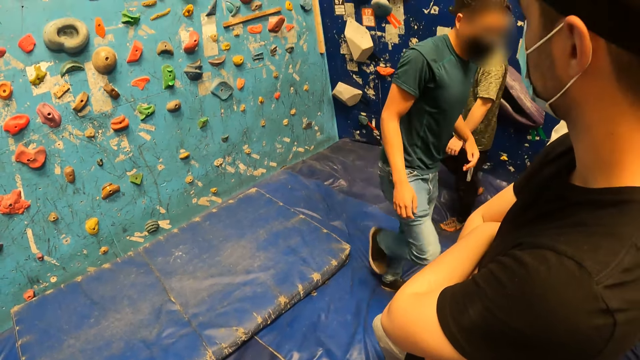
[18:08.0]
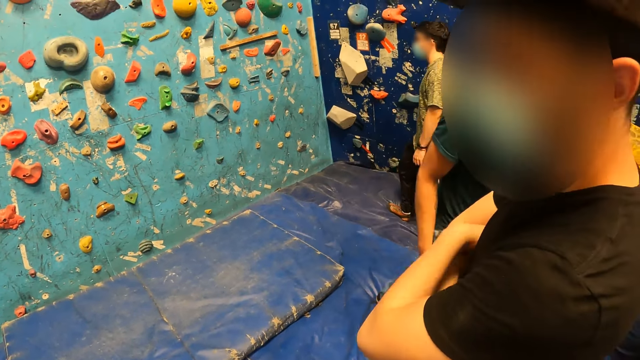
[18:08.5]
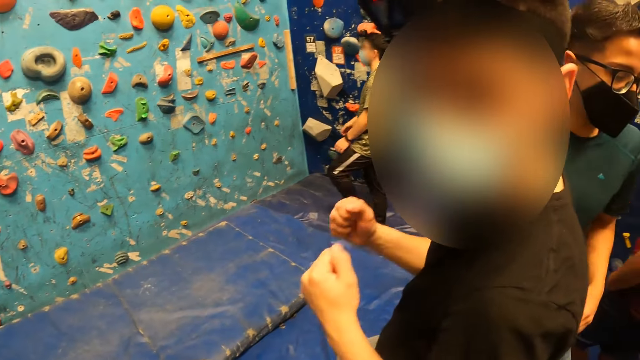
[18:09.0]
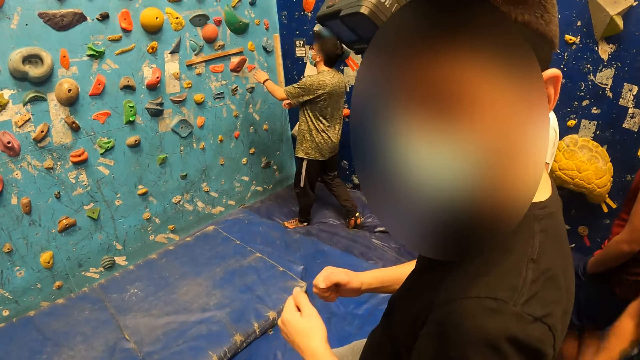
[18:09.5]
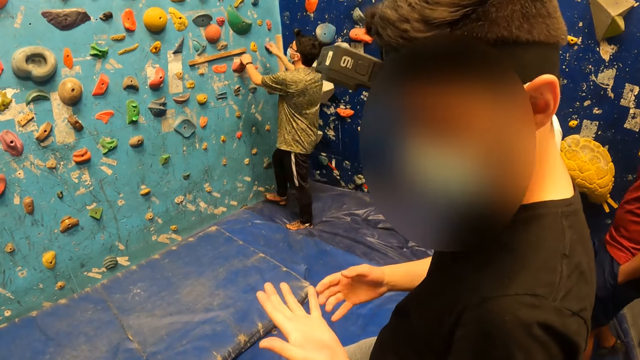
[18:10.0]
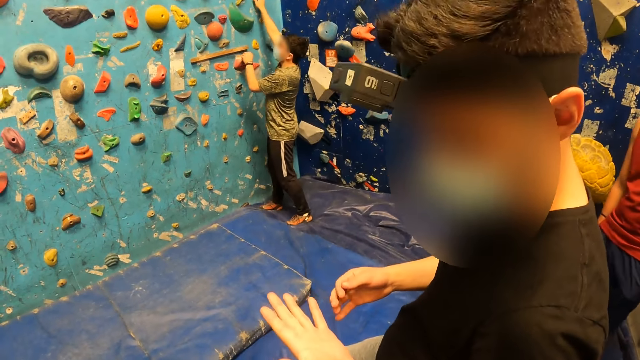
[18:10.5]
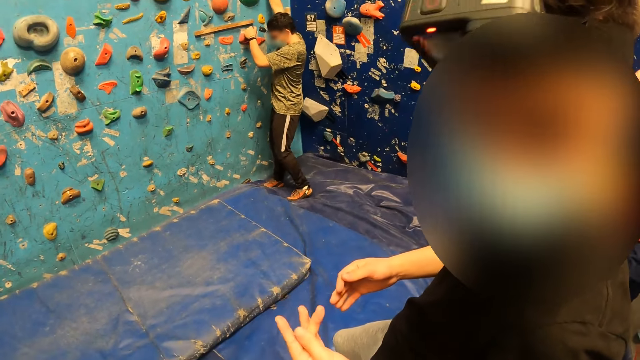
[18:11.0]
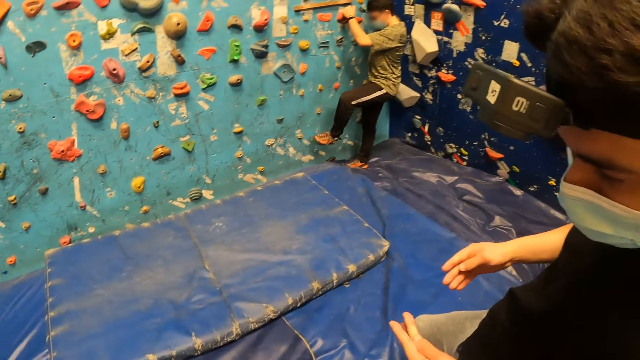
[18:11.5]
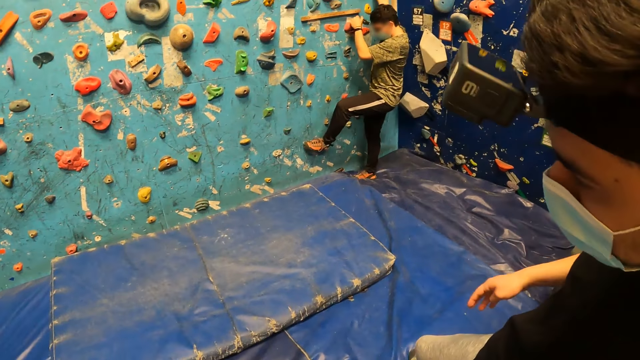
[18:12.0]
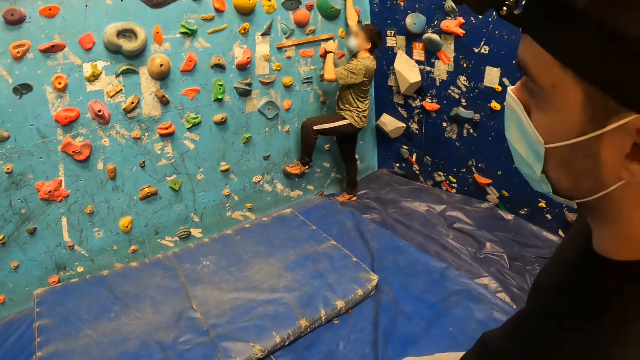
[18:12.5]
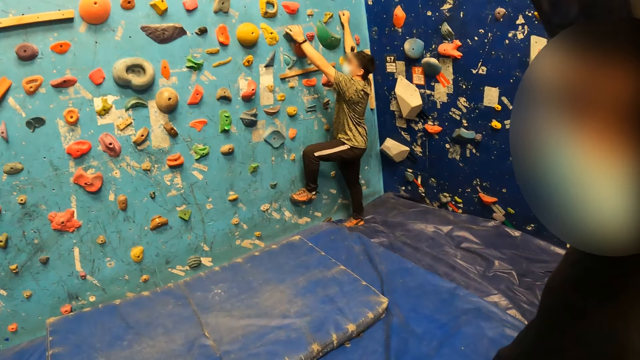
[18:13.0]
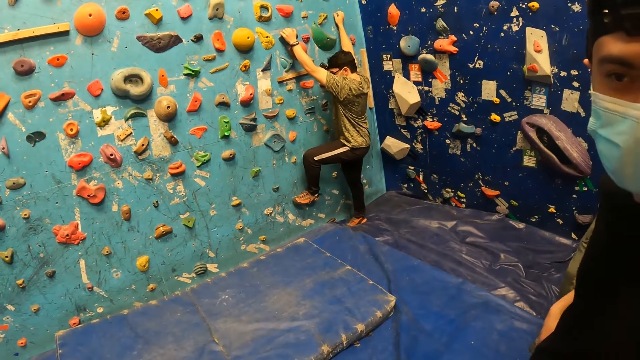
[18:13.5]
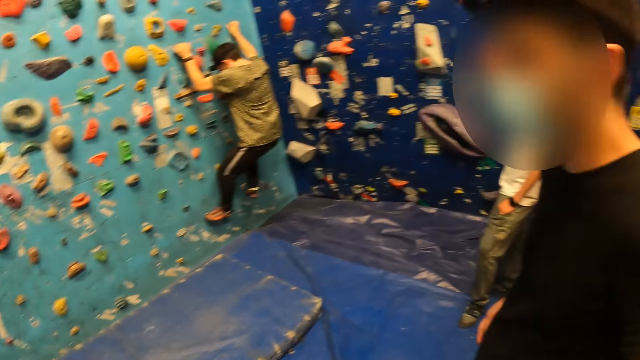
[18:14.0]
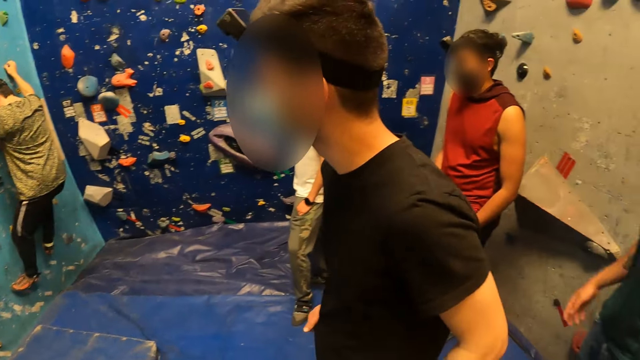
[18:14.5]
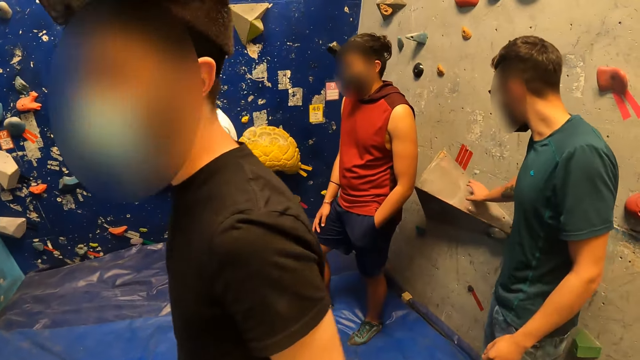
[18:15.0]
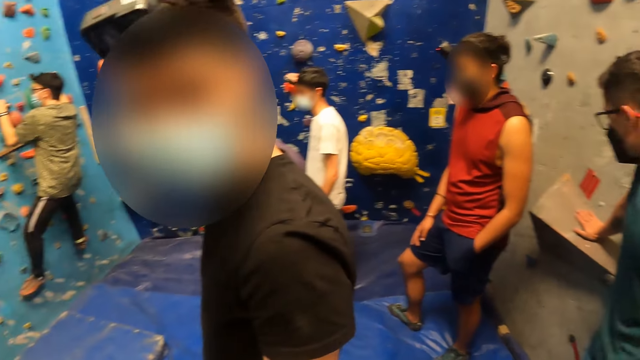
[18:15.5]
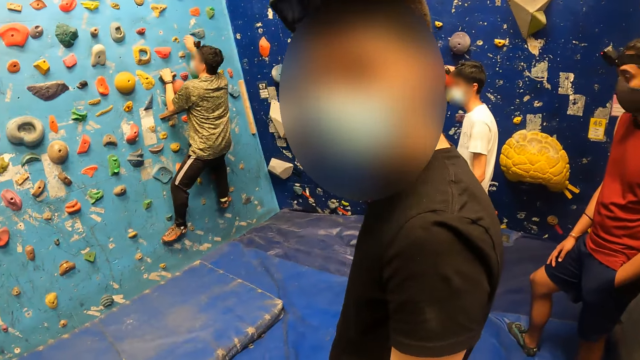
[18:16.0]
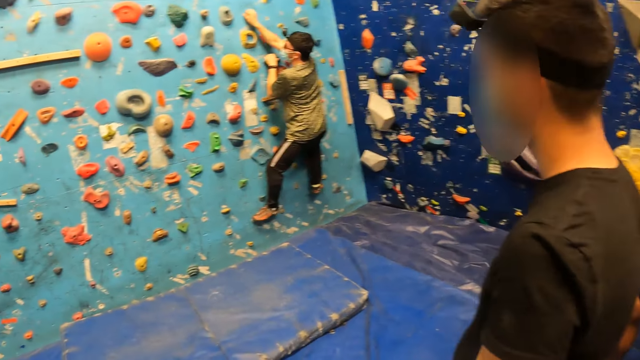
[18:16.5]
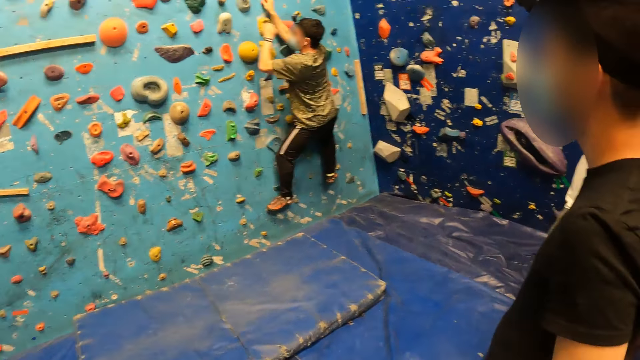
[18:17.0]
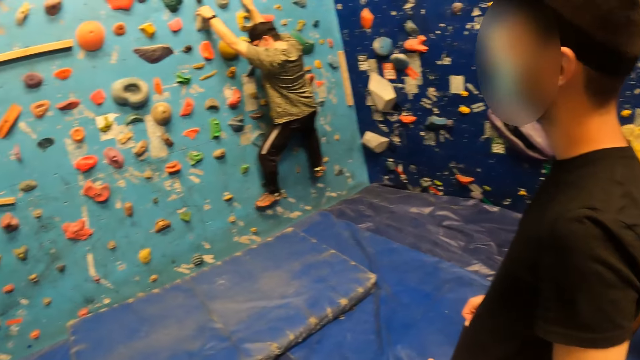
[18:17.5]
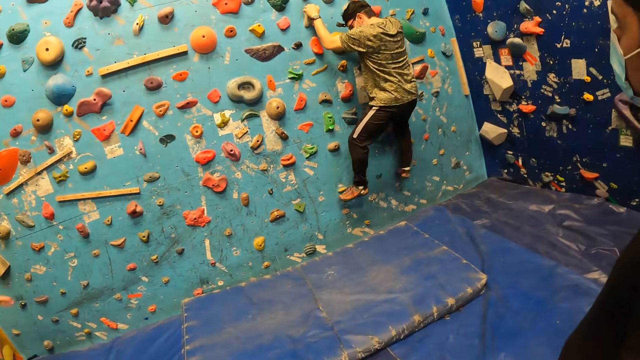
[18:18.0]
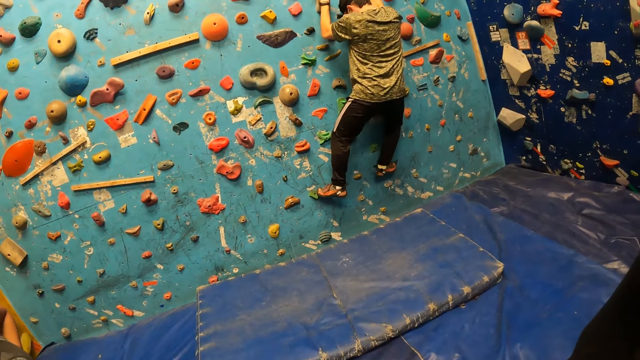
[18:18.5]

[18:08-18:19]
A male does a hand movement. A man climbs the rocks on the wall. The male moves his body. Another man leans on a rock on the wall with his right hand.

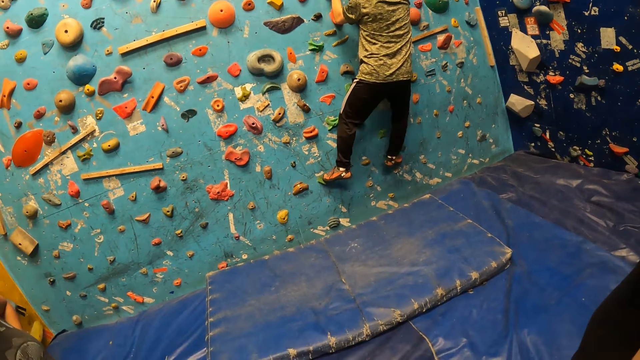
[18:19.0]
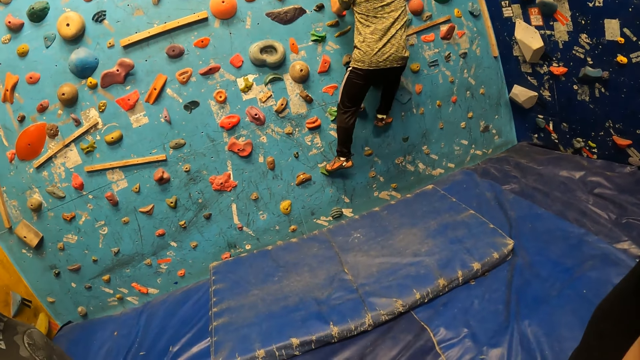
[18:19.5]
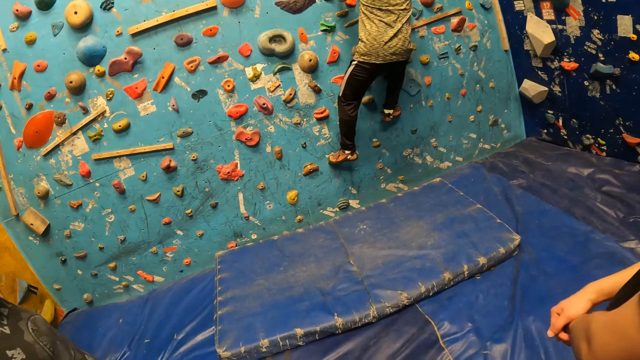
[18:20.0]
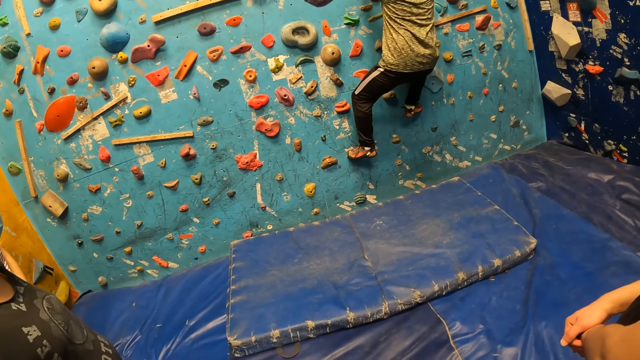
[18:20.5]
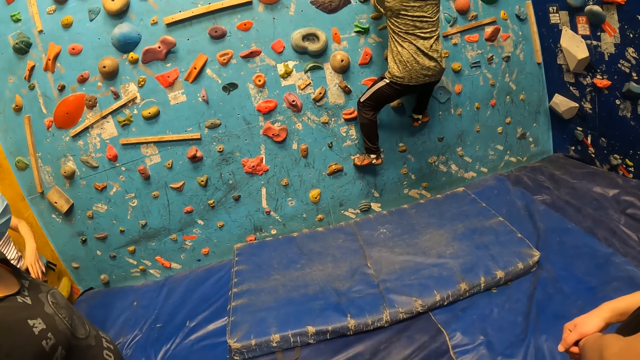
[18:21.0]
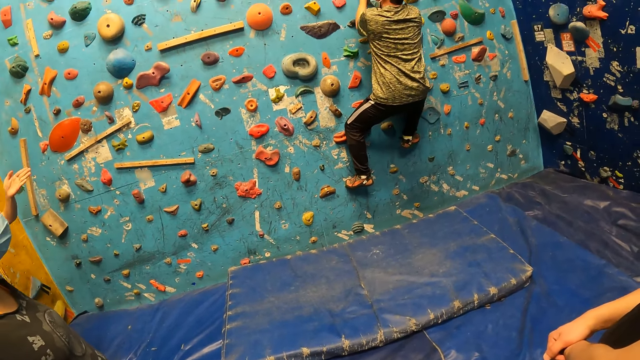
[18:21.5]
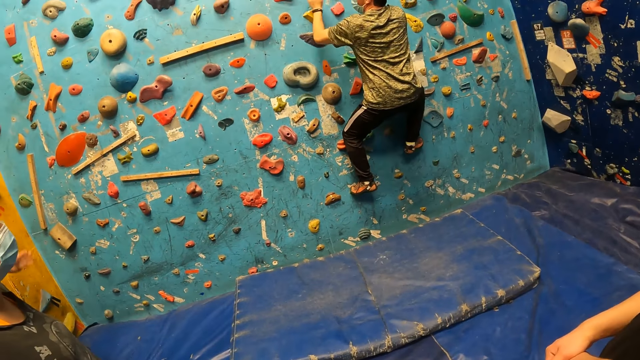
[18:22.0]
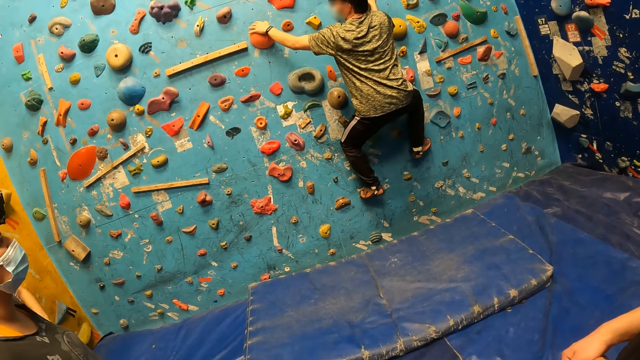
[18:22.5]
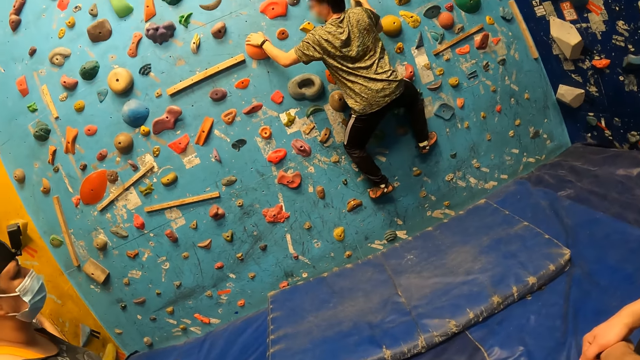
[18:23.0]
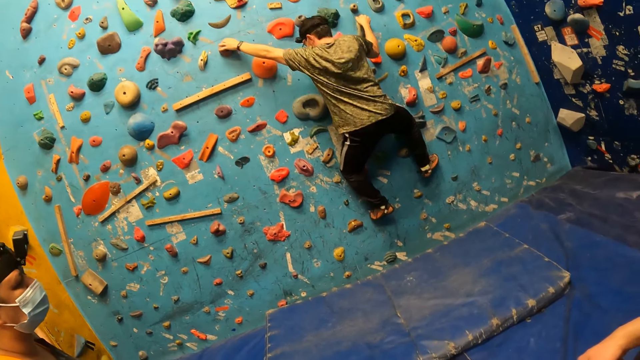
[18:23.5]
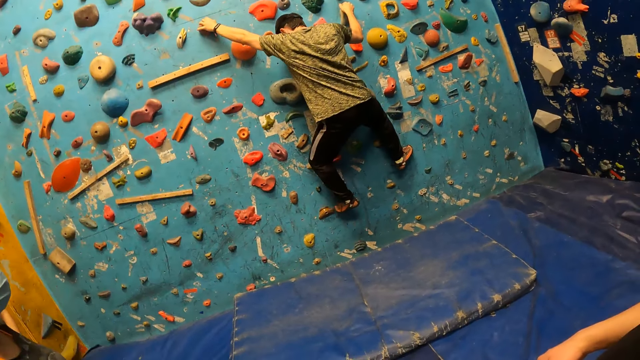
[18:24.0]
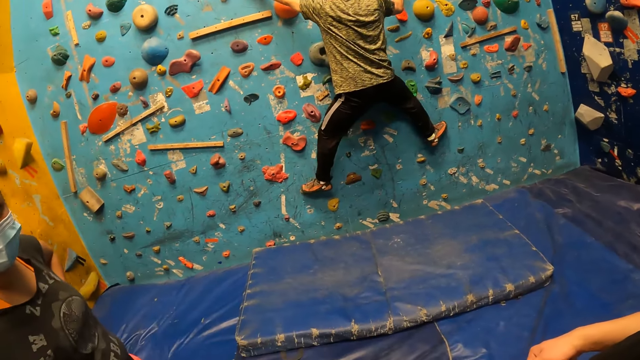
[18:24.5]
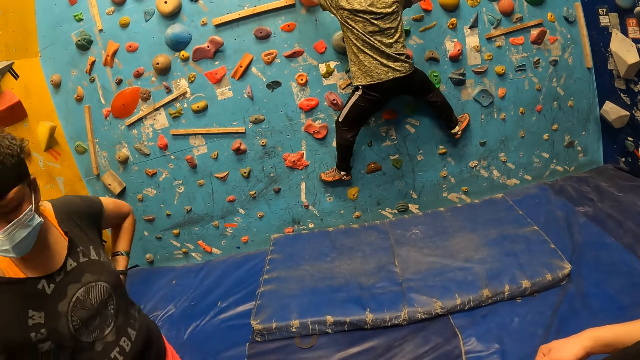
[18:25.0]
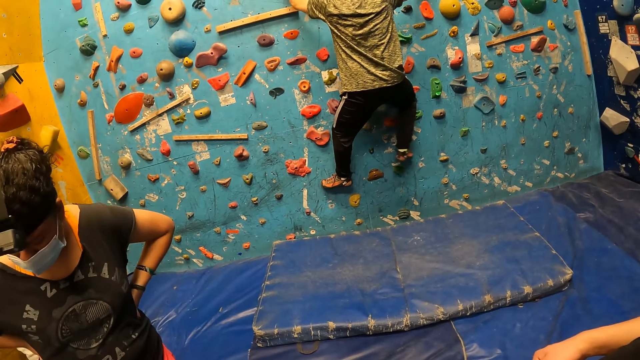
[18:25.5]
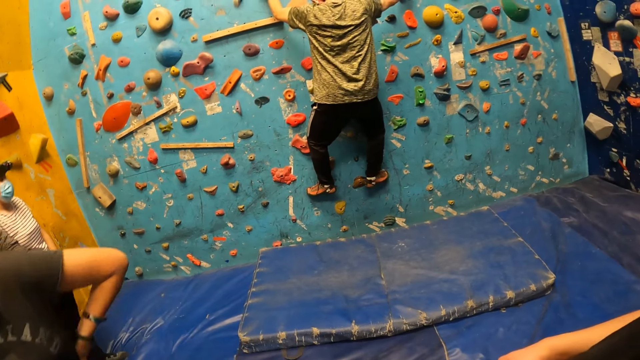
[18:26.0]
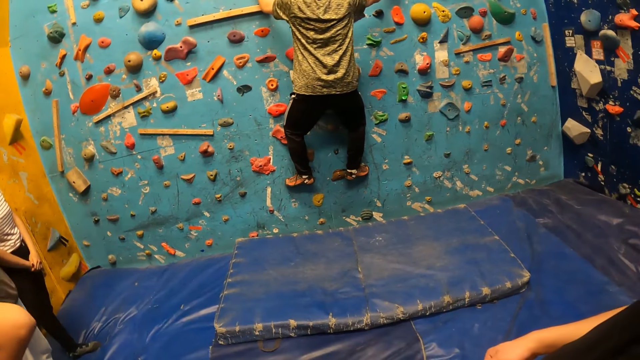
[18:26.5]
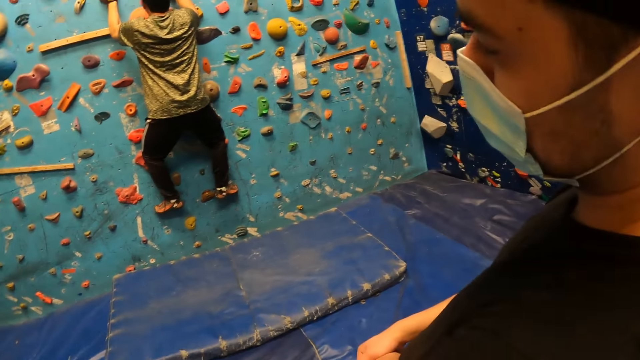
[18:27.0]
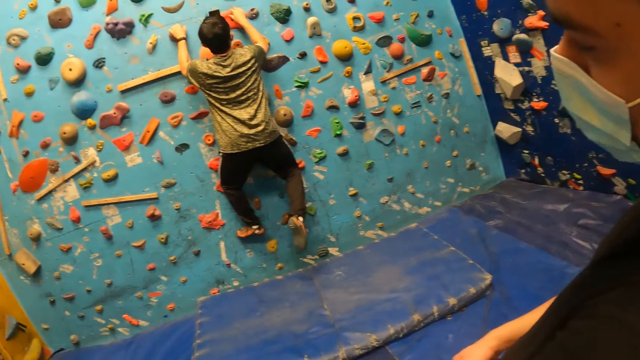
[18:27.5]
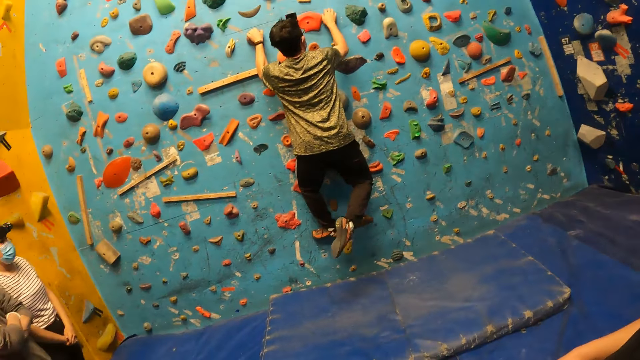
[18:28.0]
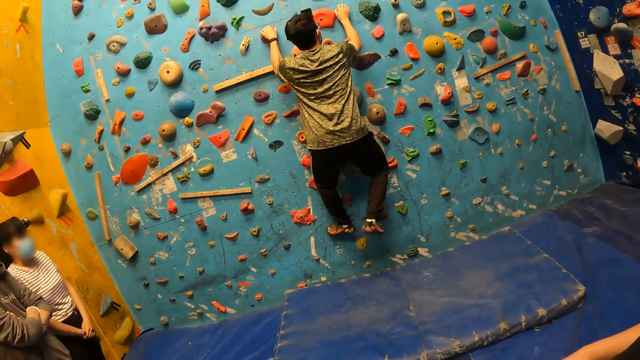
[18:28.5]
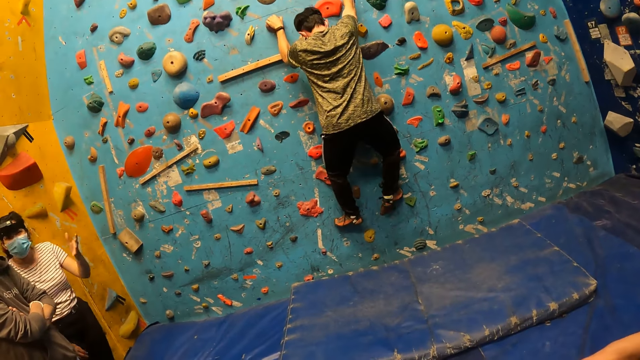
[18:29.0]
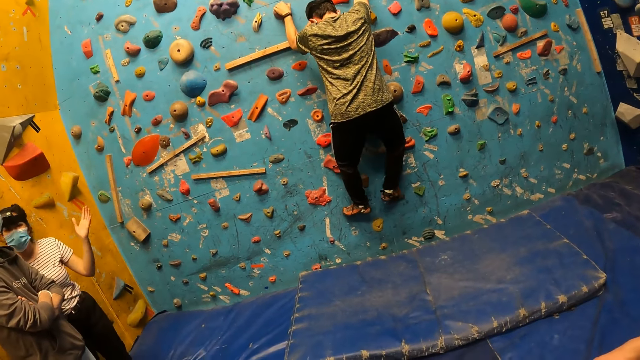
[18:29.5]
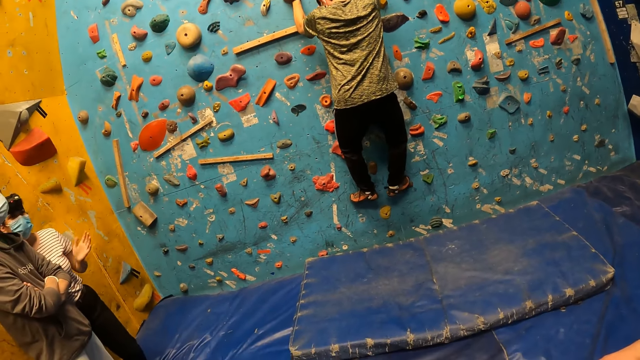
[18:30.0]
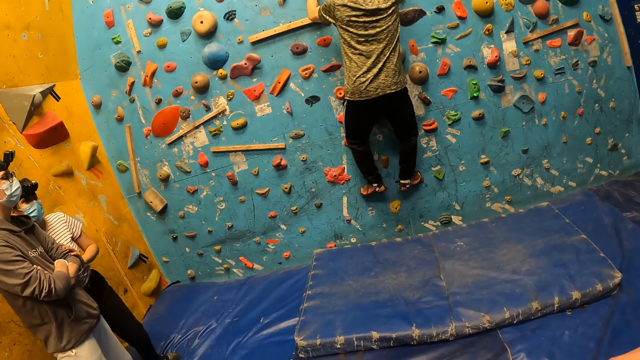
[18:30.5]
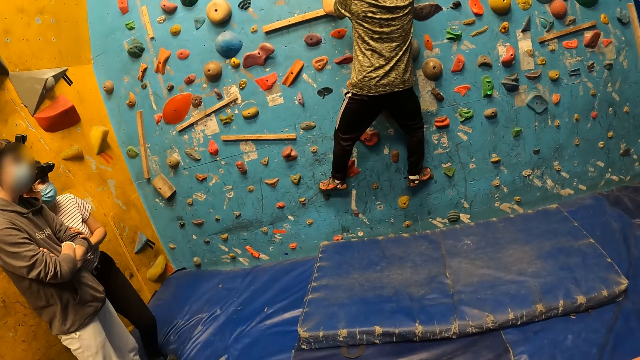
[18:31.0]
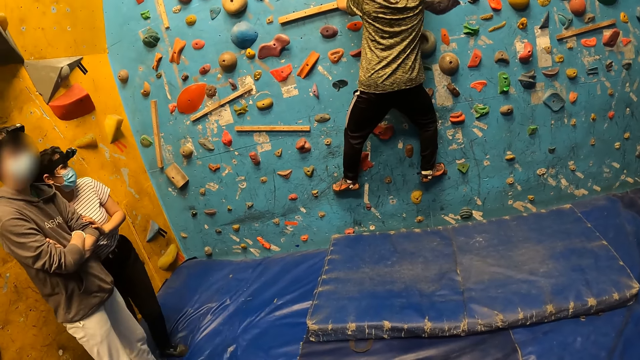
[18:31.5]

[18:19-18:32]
A person moves a hand. Another person walks around.
